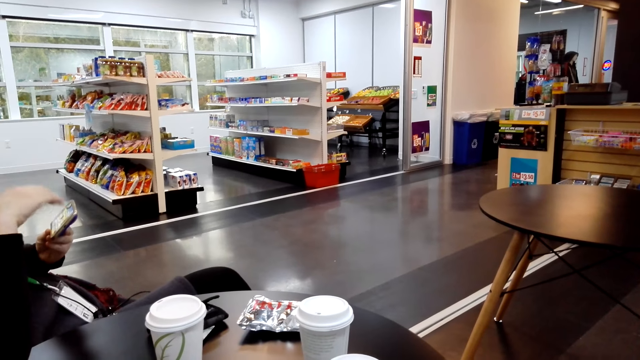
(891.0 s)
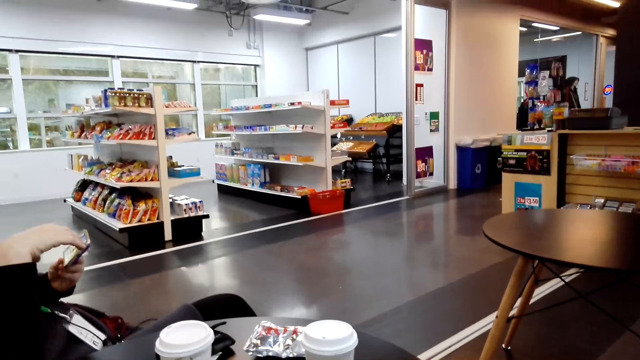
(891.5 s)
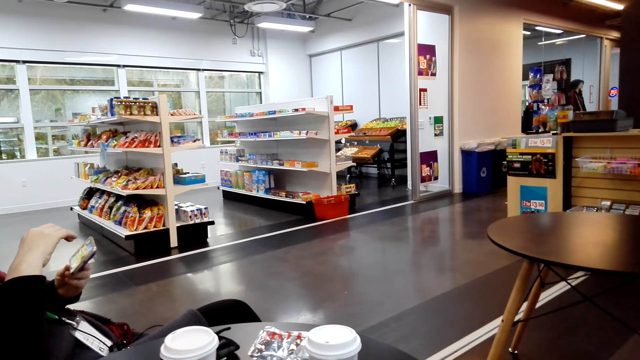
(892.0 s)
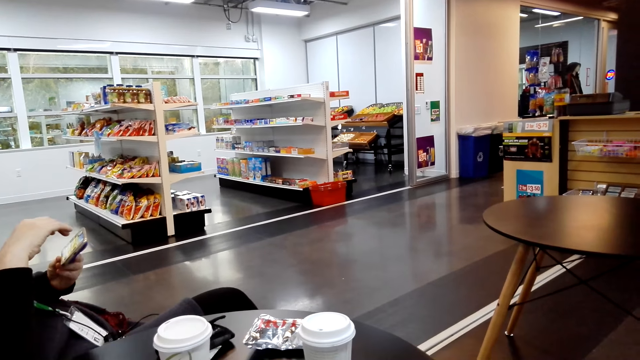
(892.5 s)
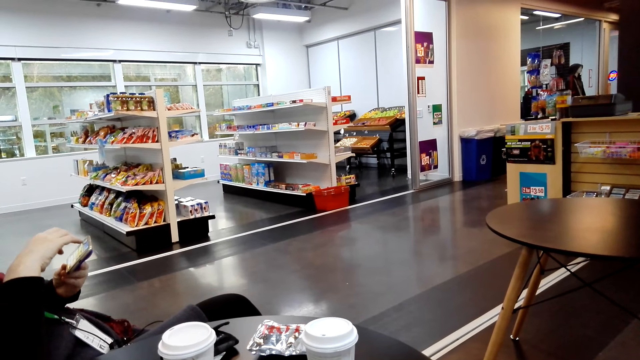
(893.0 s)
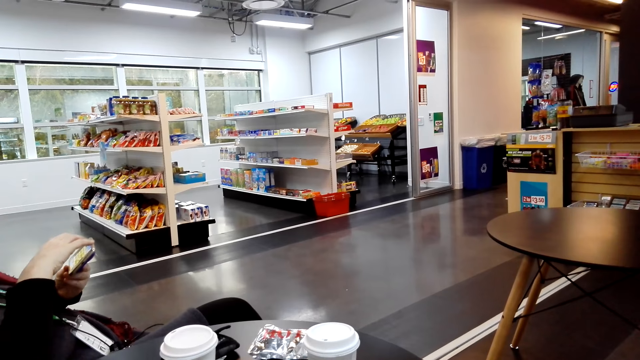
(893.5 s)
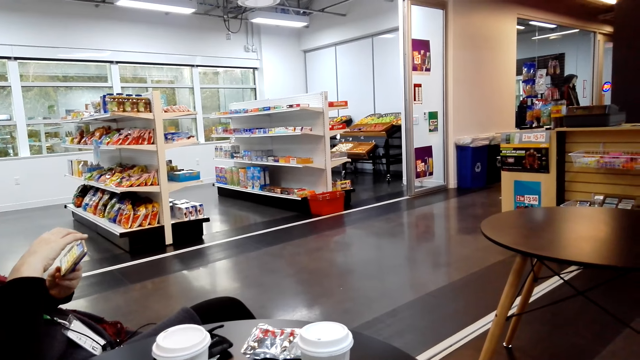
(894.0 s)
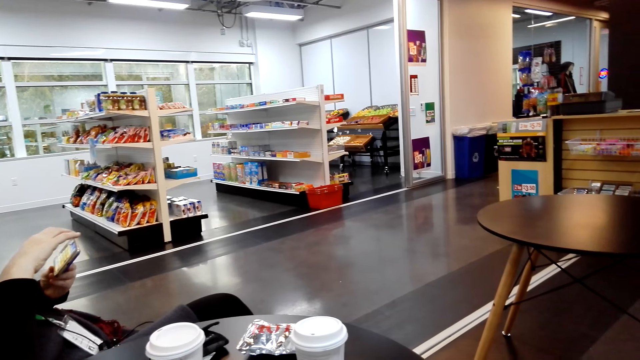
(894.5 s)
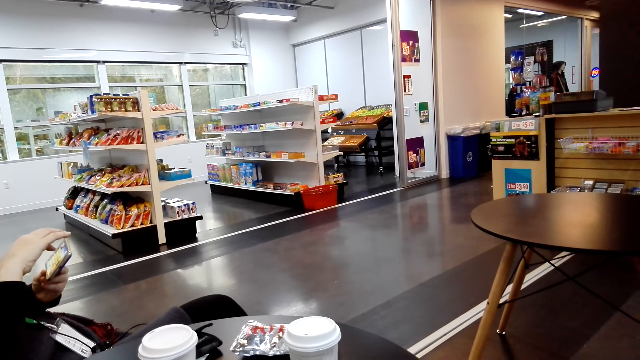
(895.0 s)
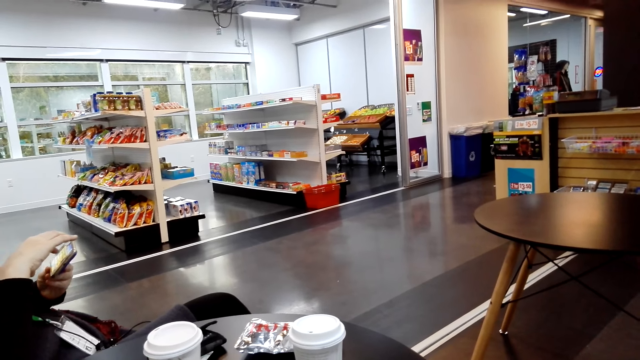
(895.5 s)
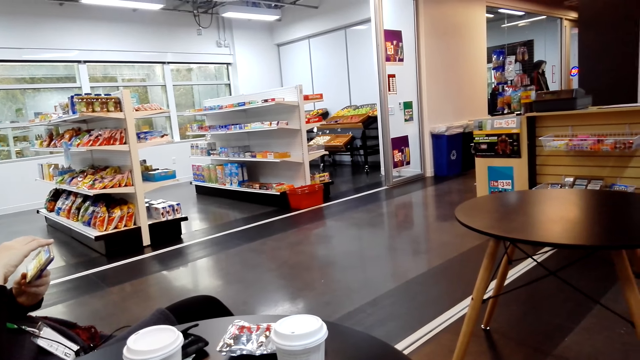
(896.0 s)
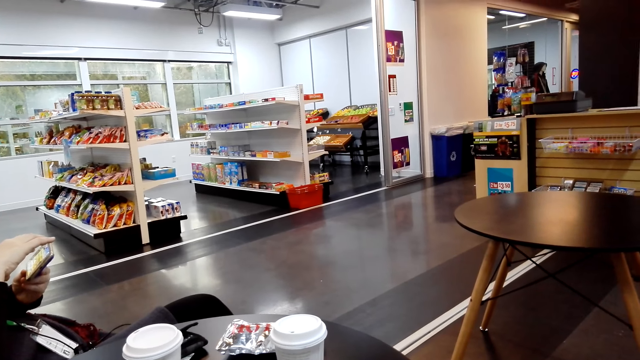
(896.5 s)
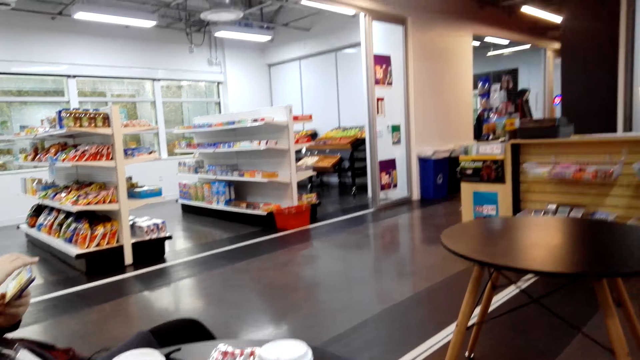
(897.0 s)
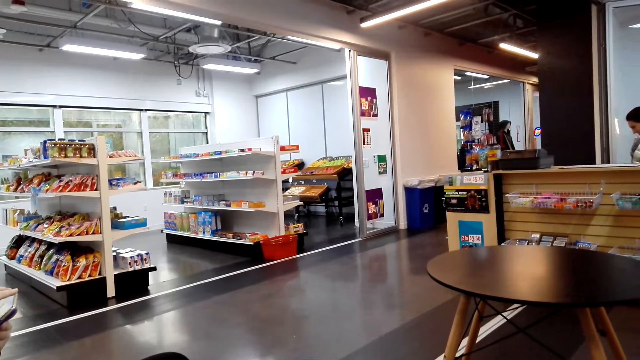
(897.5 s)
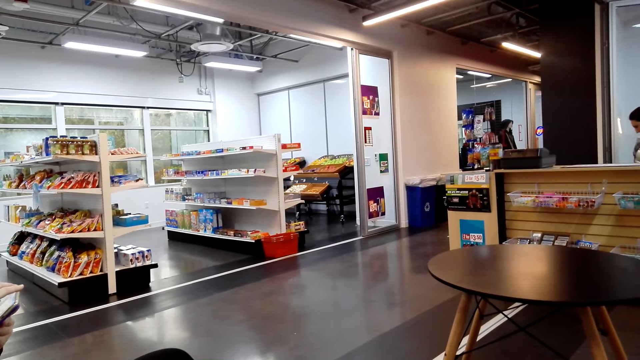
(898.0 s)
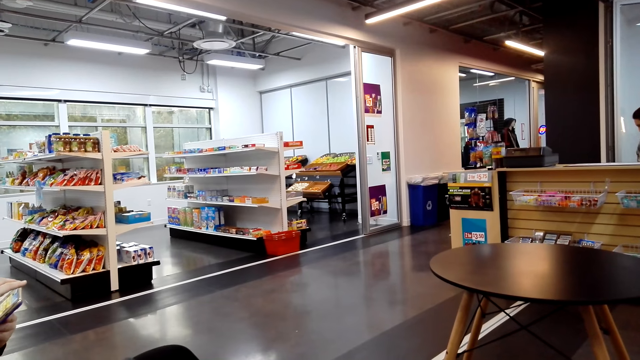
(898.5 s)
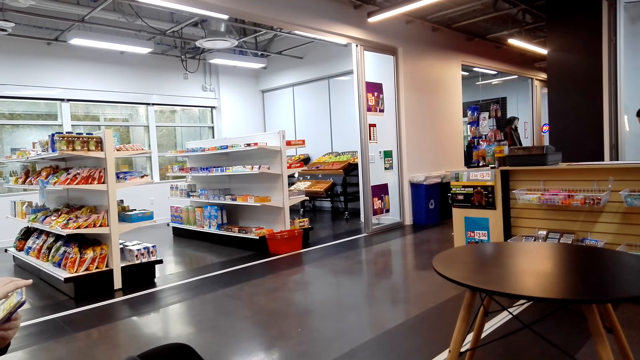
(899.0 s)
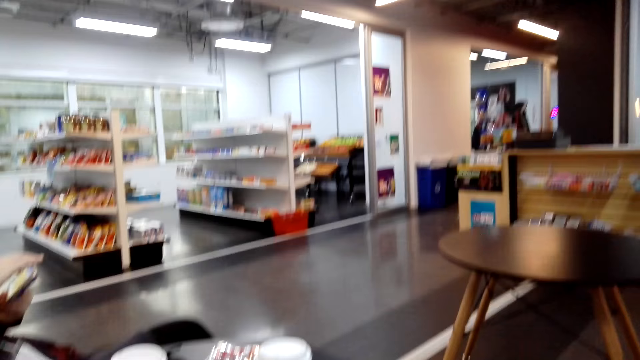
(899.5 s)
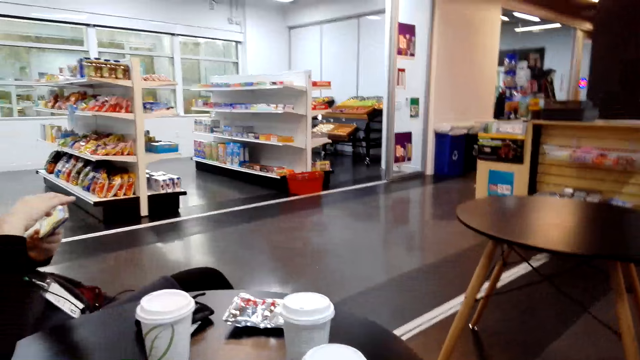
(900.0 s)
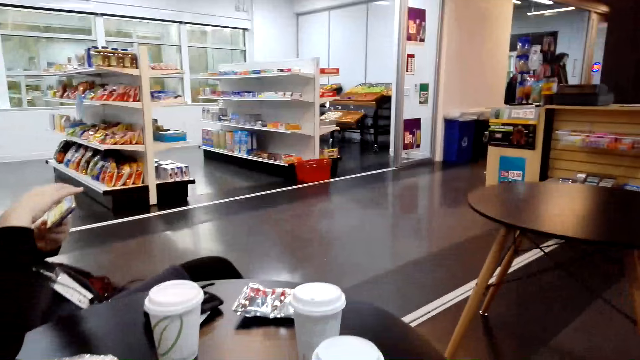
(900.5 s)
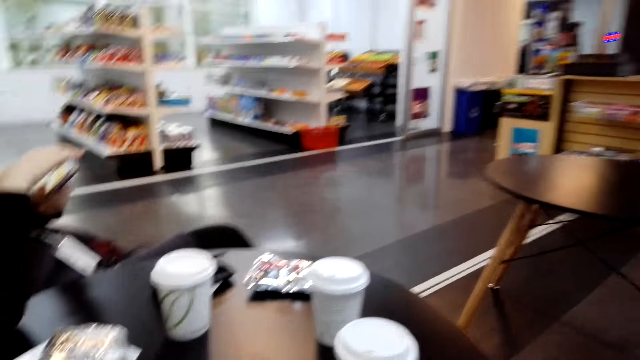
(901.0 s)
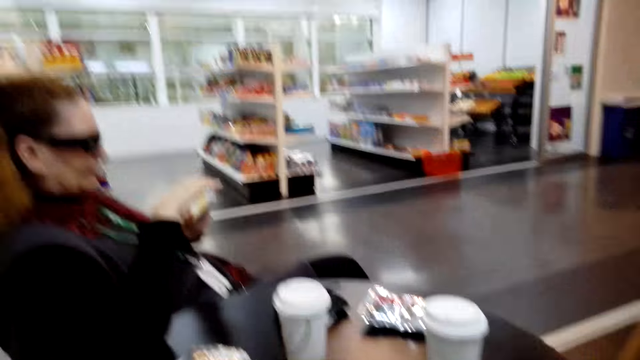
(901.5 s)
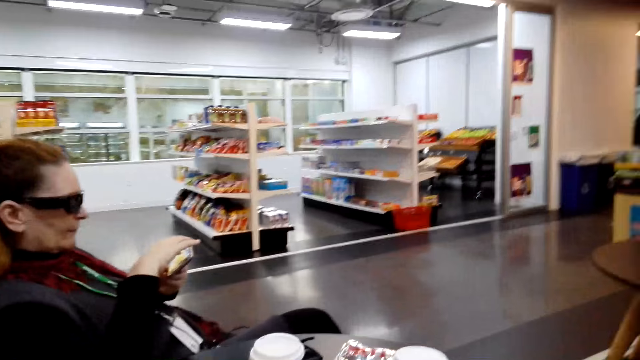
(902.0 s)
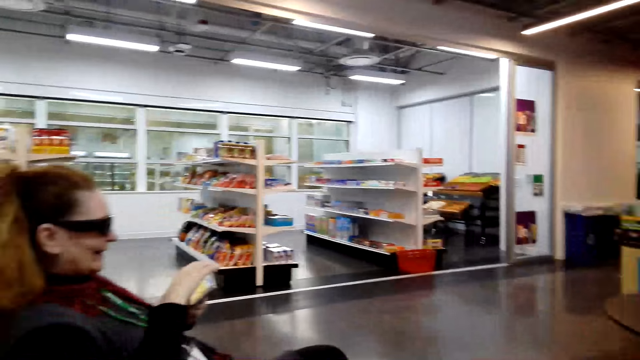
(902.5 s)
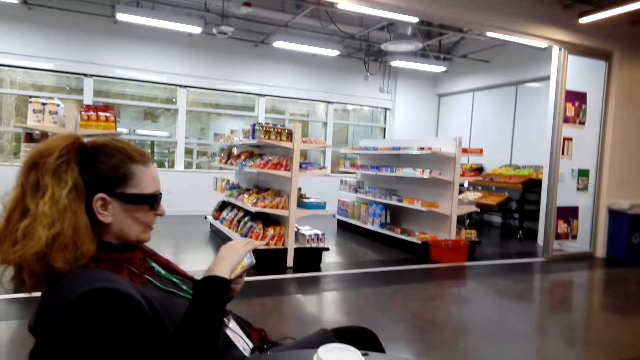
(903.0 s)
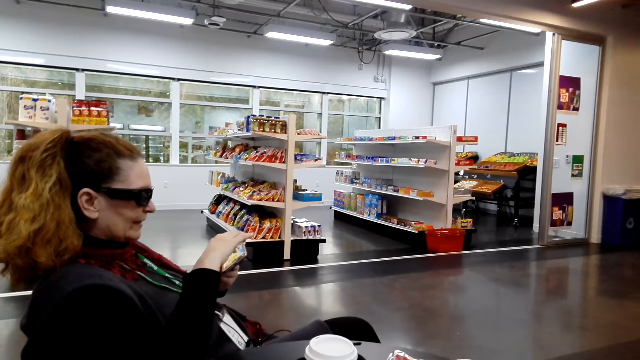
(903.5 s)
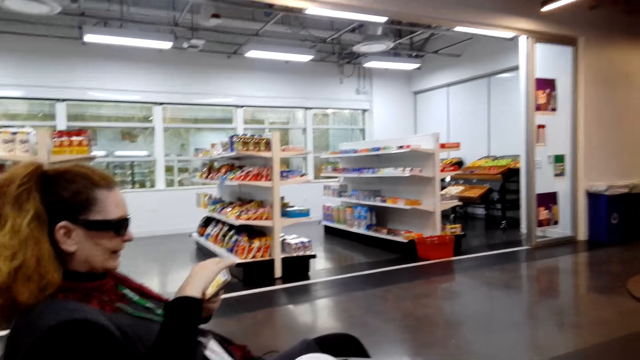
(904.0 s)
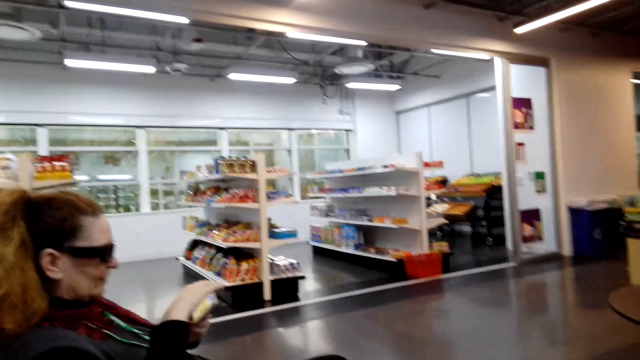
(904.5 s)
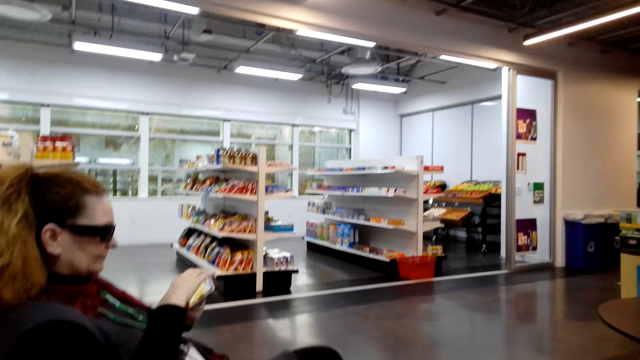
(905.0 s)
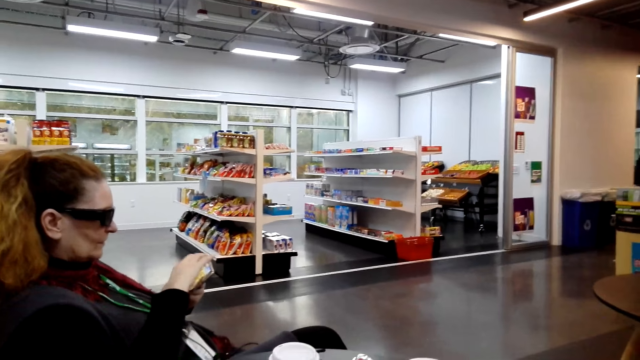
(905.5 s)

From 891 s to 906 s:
A woman scrolls her phone. The camera wearer interacts with the woman.

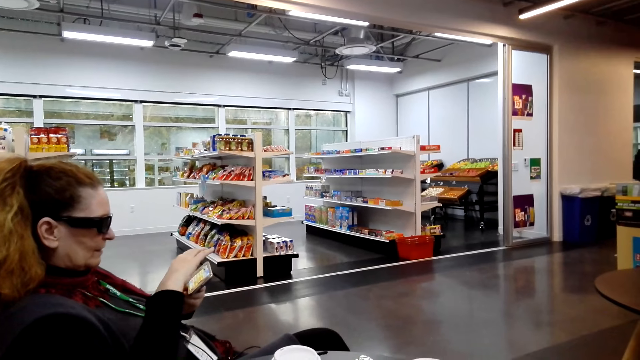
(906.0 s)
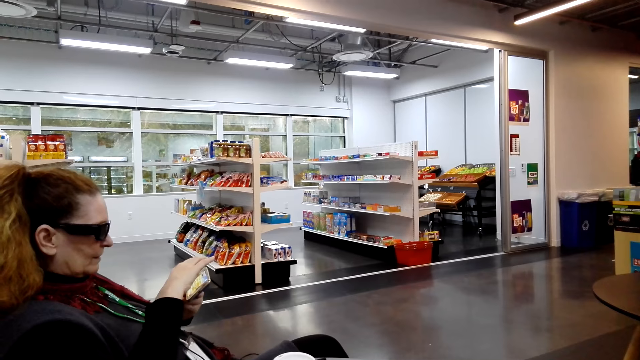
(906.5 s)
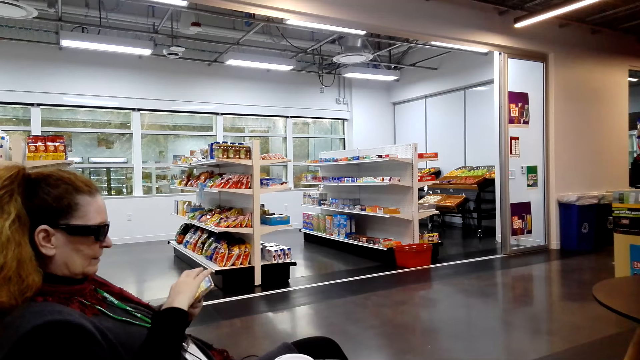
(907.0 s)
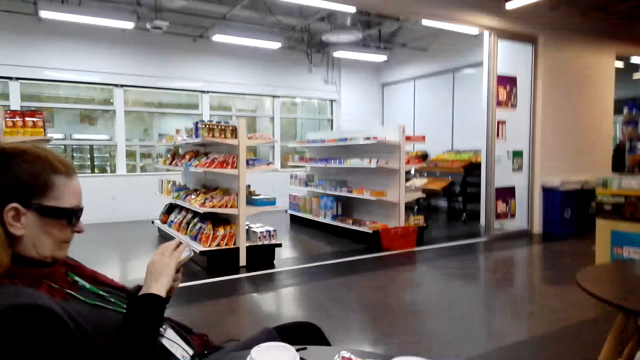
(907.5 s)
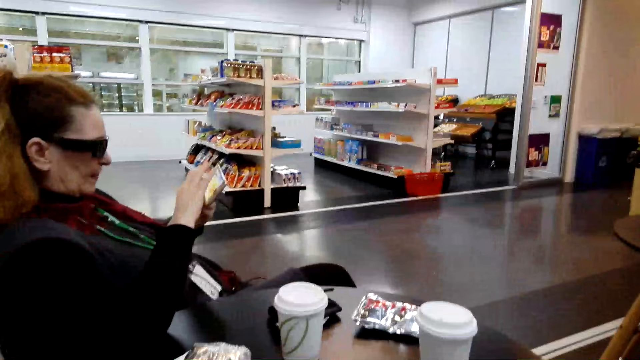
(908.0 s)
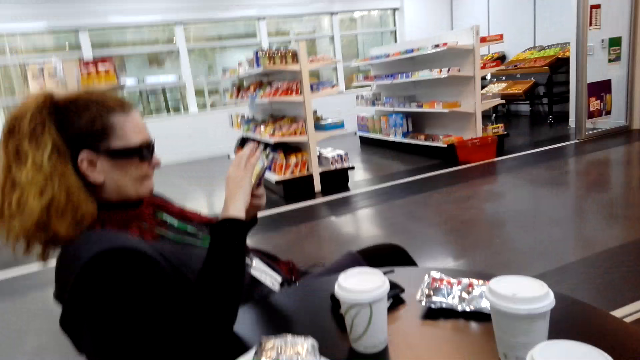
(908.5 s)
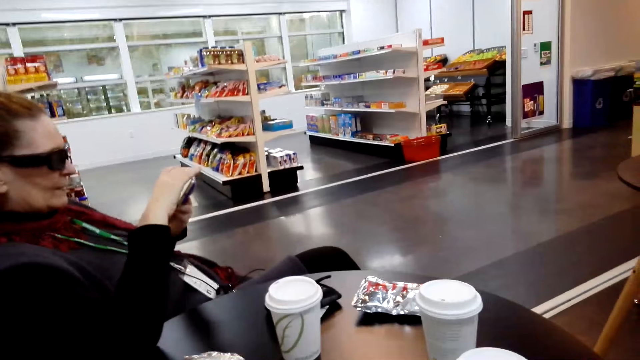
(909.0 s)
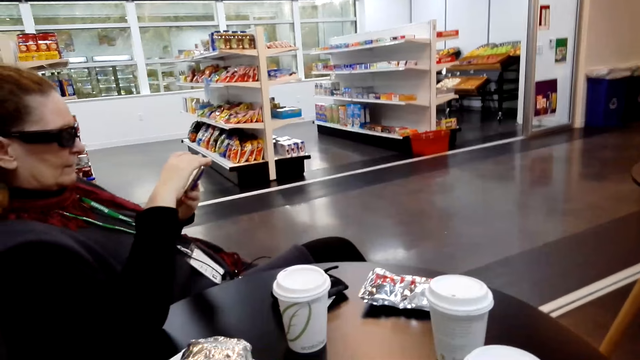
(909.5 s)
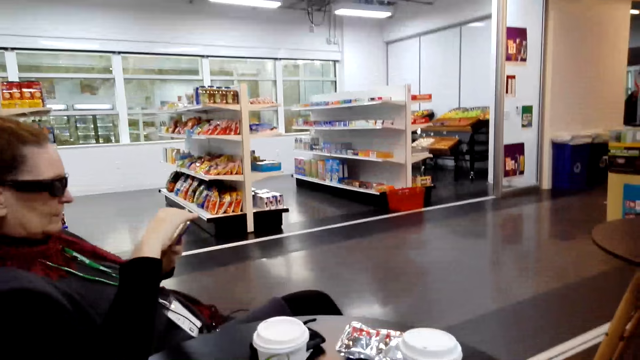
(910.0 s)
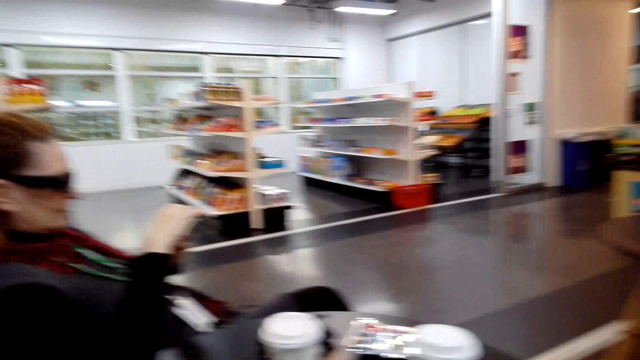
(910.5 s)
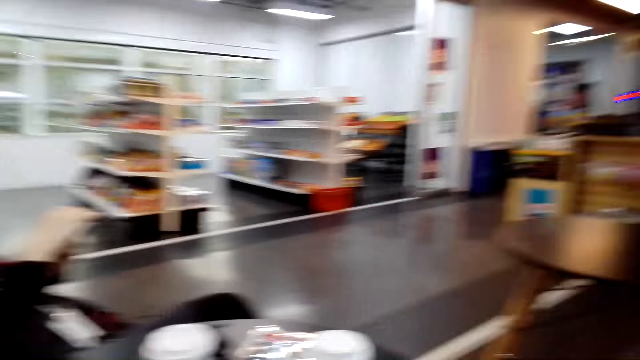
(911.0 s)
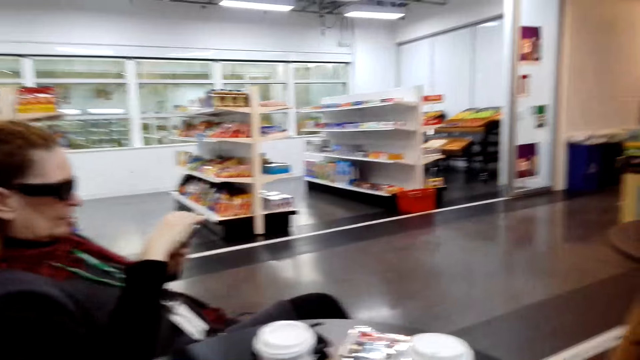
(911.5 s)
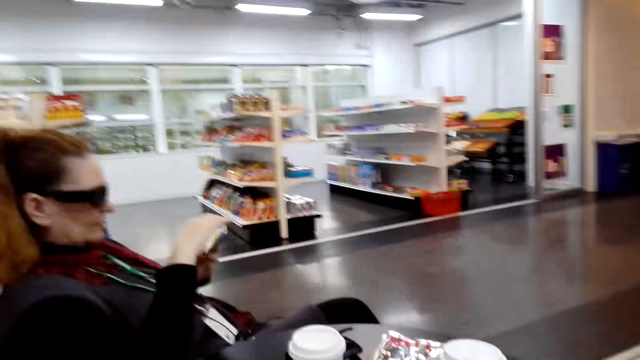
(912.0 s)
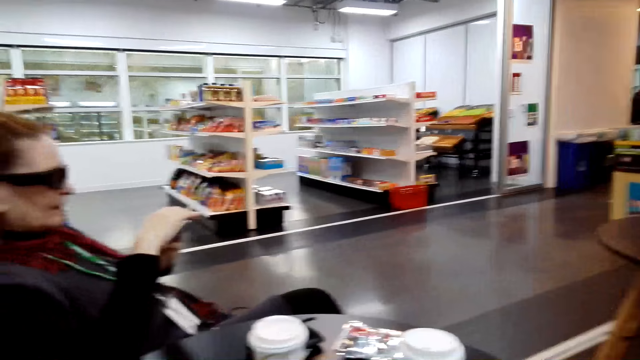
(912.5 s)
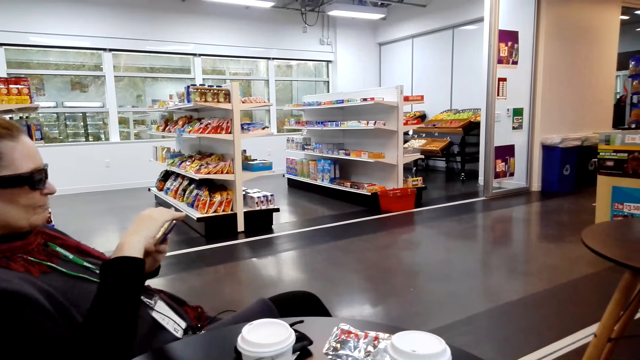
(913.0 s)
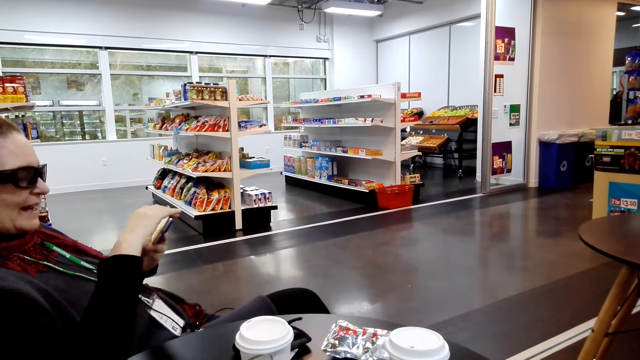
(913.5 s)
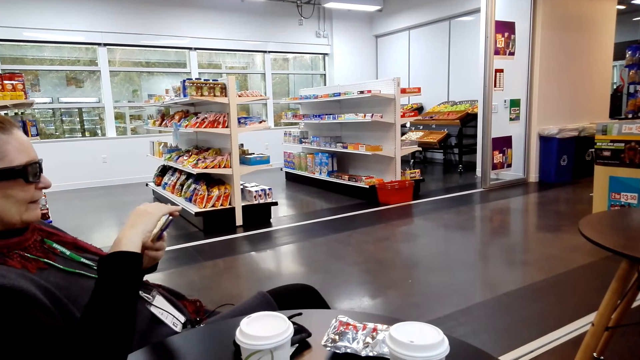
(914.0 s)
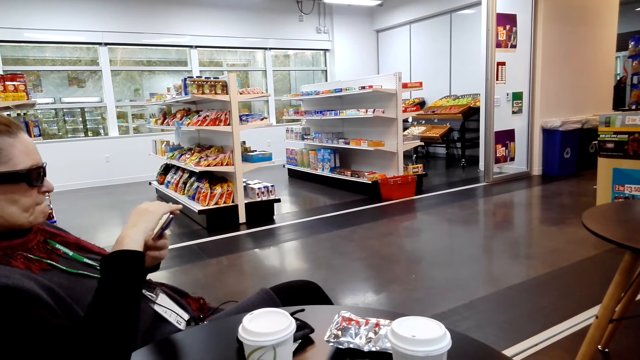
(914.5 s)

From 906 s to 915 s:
The camera wearer shakes his head.
